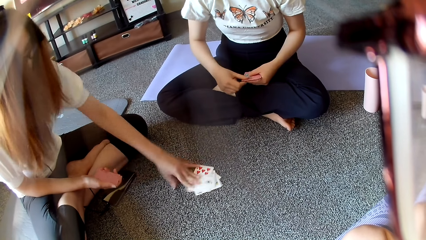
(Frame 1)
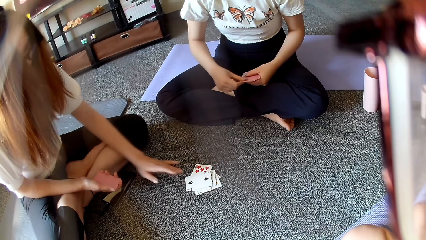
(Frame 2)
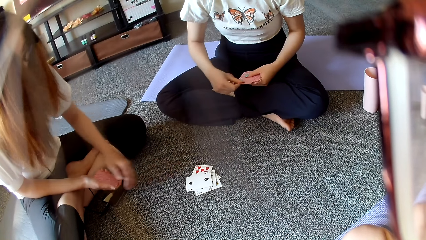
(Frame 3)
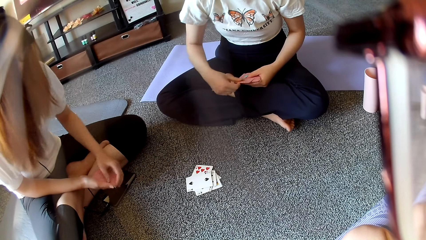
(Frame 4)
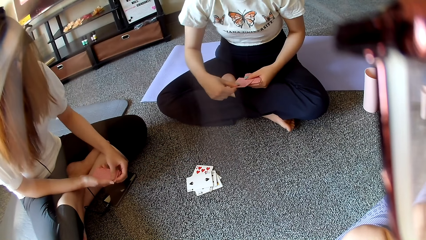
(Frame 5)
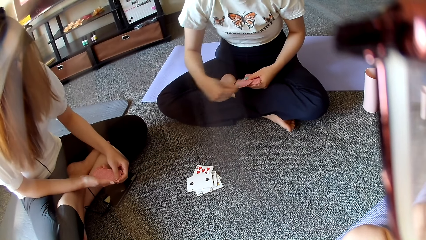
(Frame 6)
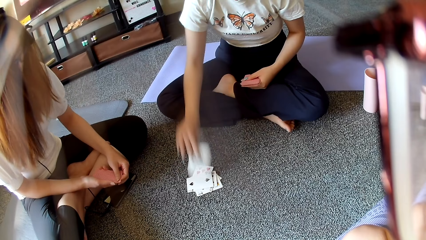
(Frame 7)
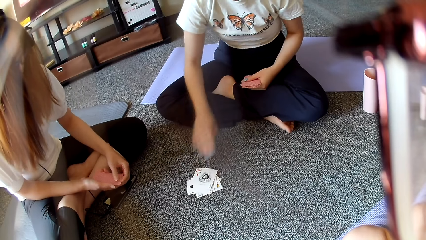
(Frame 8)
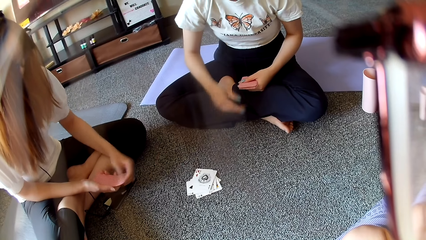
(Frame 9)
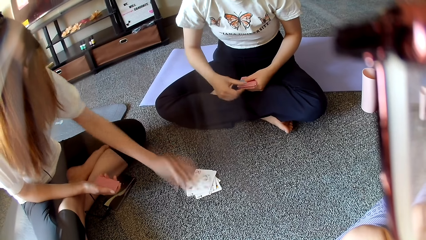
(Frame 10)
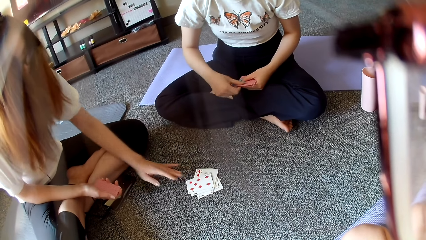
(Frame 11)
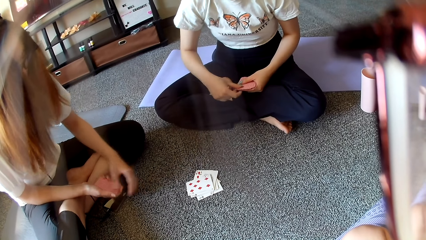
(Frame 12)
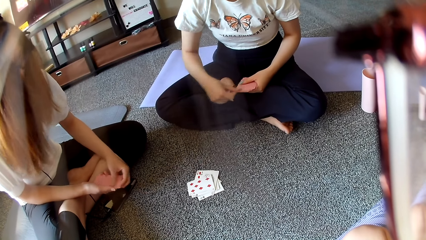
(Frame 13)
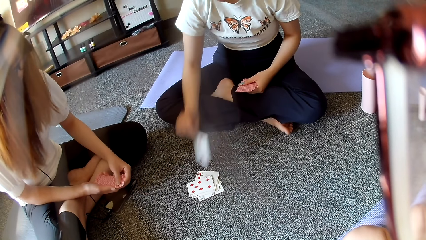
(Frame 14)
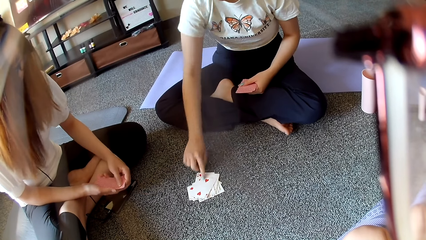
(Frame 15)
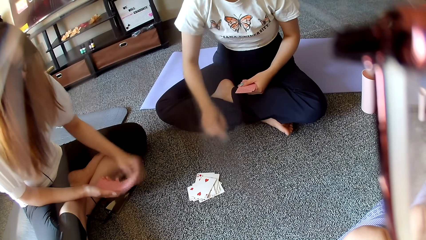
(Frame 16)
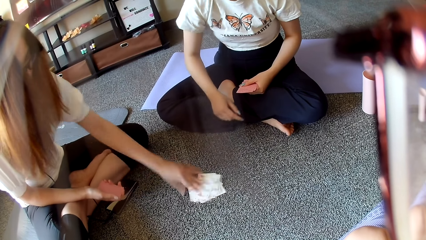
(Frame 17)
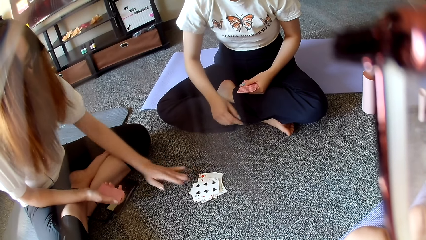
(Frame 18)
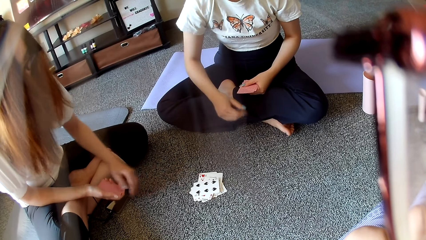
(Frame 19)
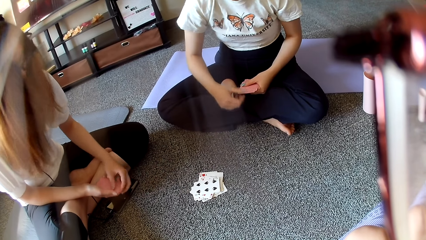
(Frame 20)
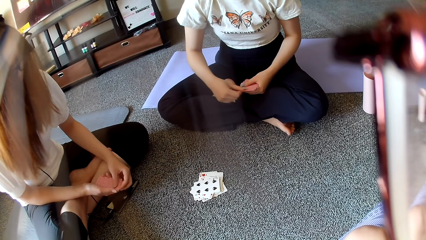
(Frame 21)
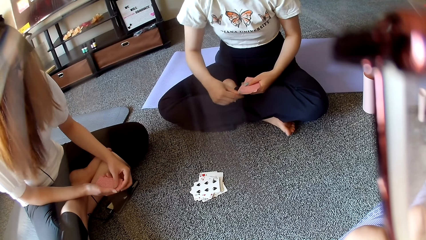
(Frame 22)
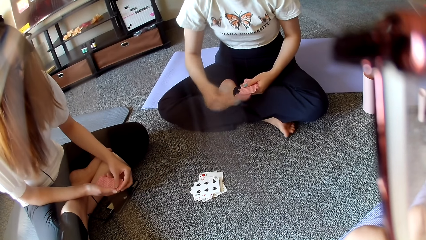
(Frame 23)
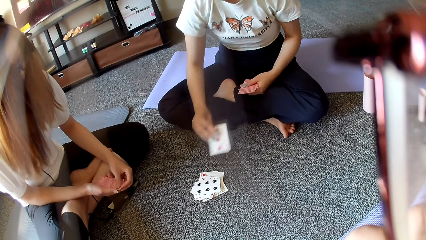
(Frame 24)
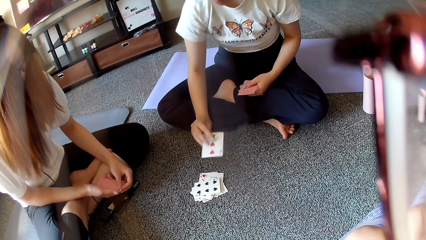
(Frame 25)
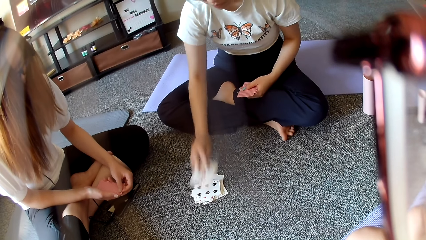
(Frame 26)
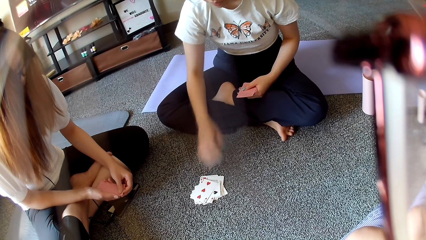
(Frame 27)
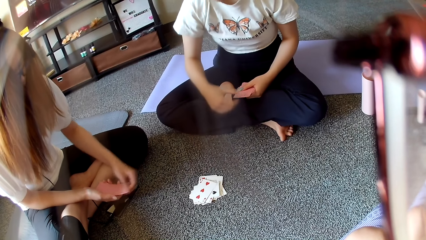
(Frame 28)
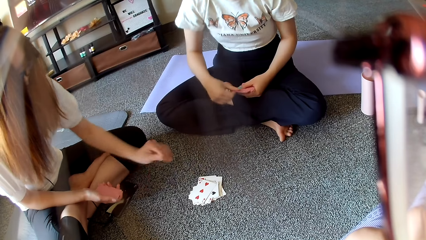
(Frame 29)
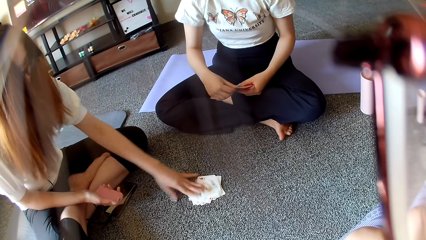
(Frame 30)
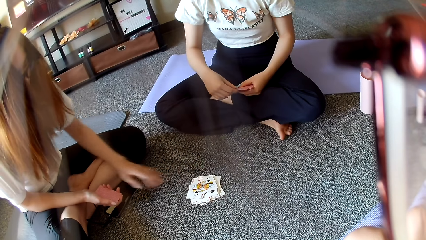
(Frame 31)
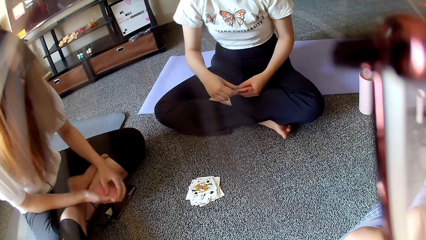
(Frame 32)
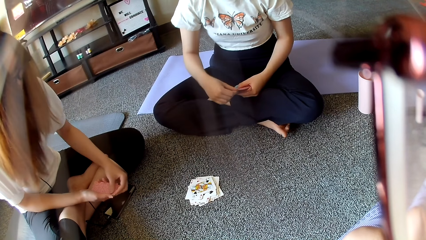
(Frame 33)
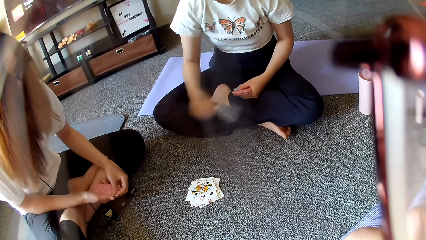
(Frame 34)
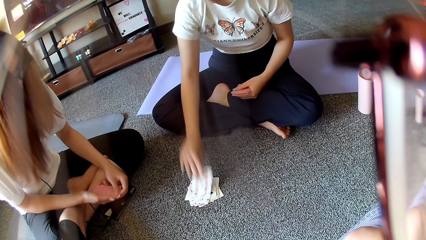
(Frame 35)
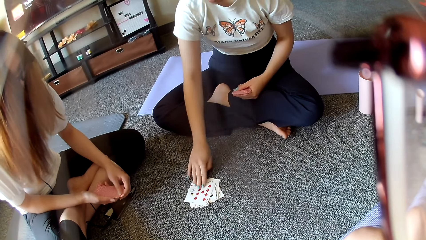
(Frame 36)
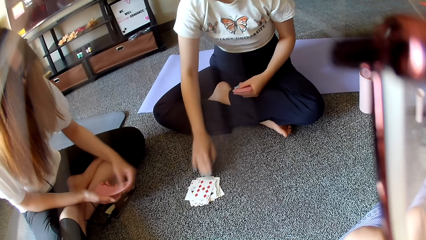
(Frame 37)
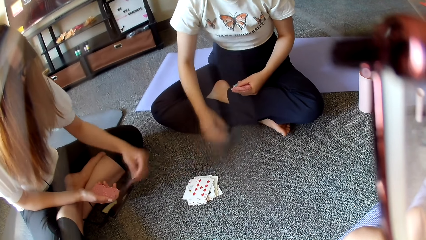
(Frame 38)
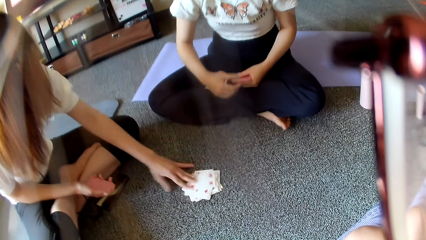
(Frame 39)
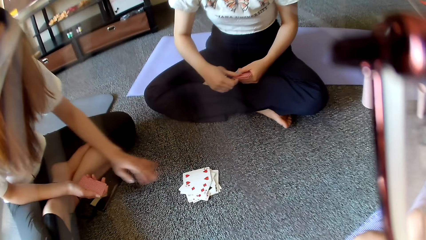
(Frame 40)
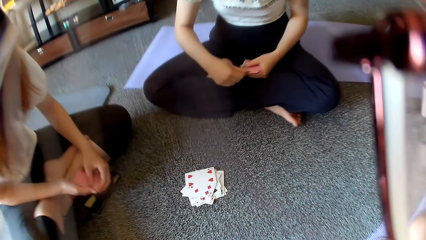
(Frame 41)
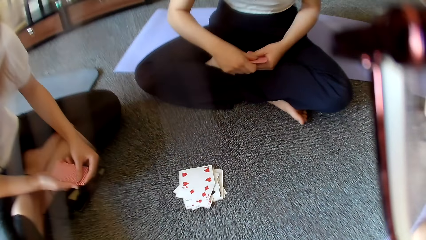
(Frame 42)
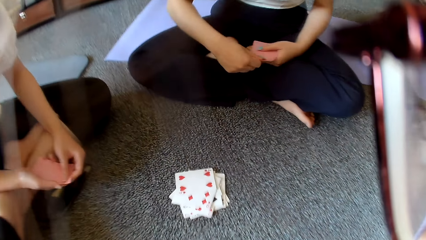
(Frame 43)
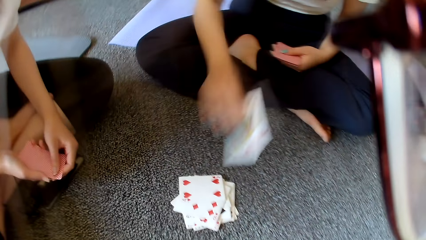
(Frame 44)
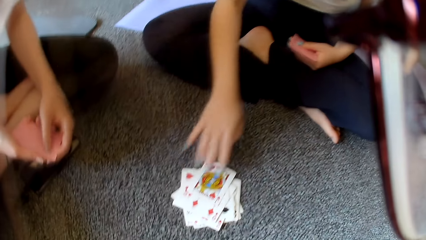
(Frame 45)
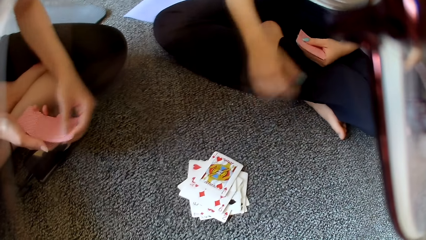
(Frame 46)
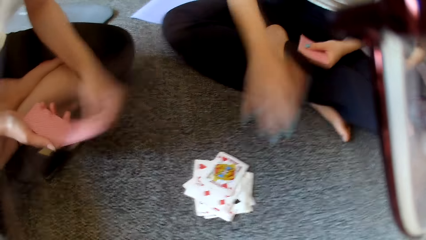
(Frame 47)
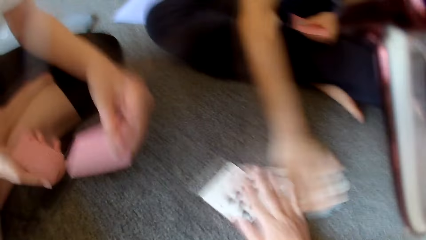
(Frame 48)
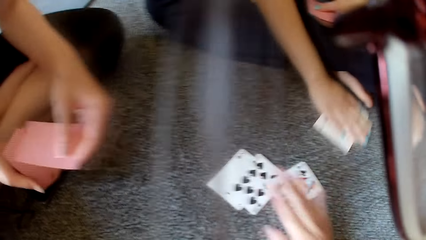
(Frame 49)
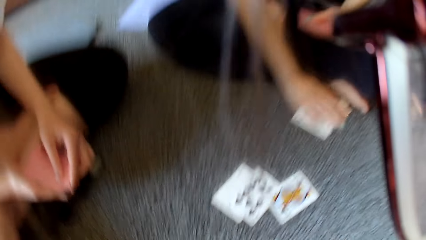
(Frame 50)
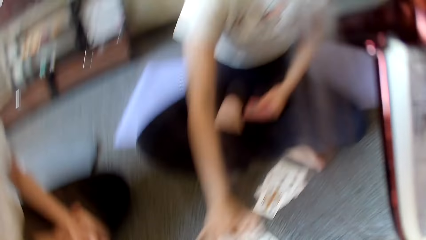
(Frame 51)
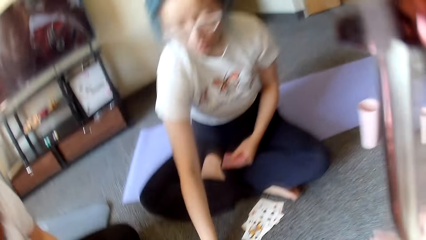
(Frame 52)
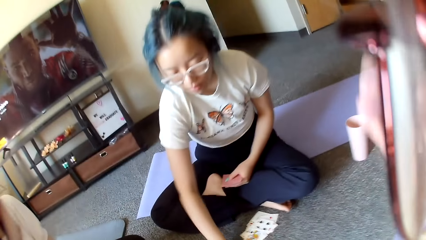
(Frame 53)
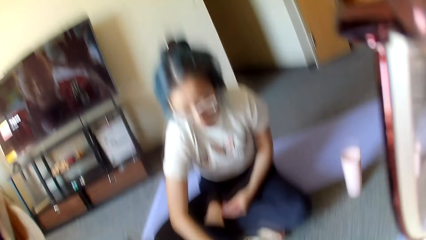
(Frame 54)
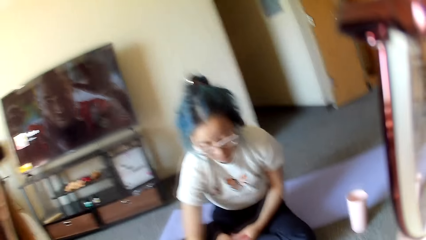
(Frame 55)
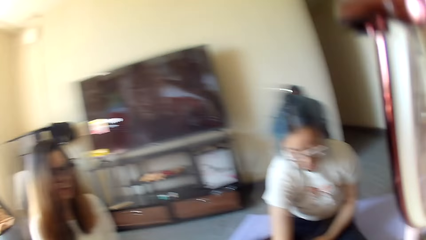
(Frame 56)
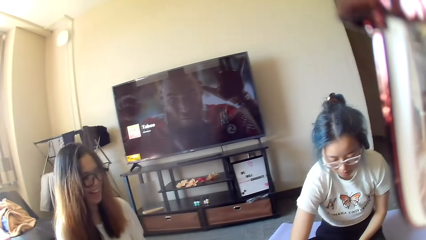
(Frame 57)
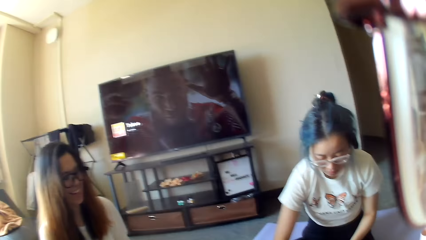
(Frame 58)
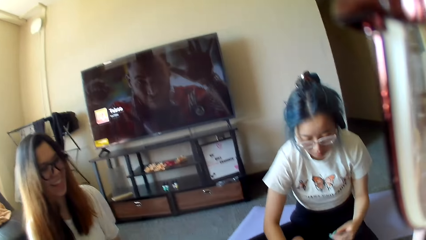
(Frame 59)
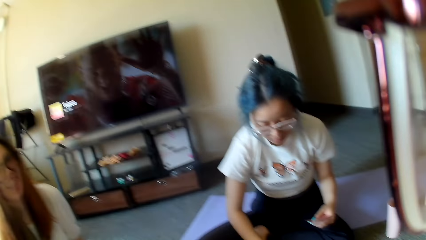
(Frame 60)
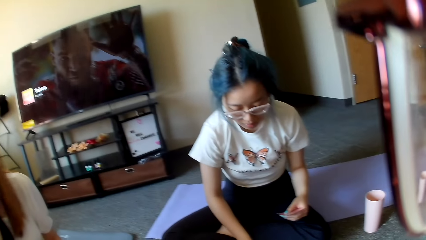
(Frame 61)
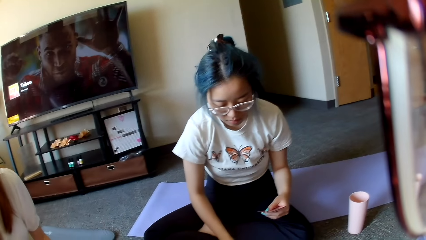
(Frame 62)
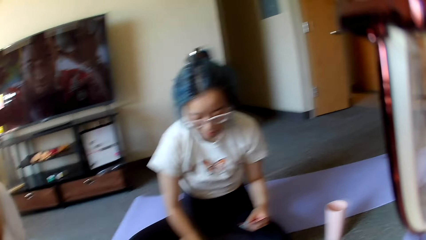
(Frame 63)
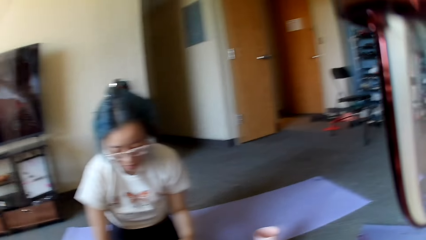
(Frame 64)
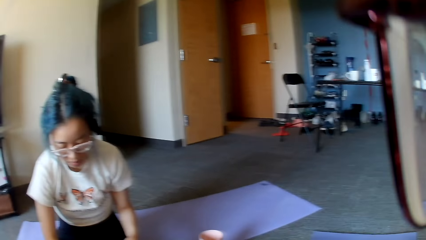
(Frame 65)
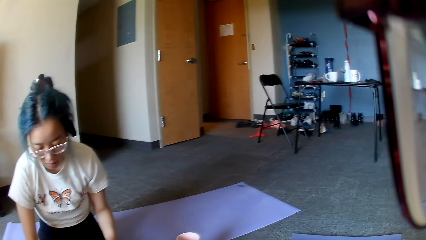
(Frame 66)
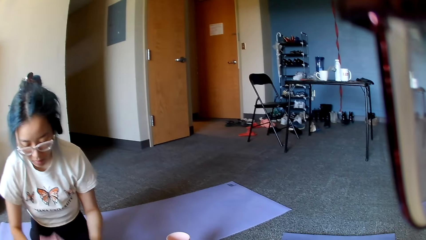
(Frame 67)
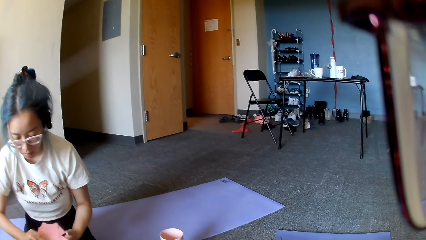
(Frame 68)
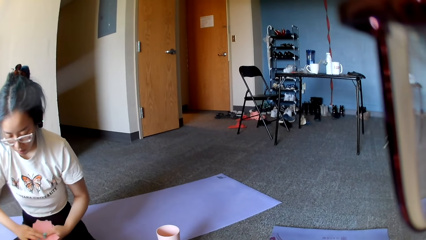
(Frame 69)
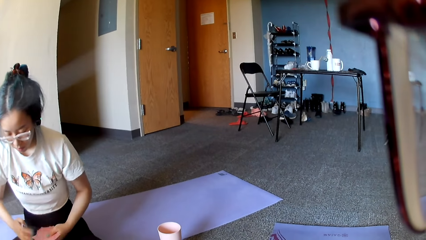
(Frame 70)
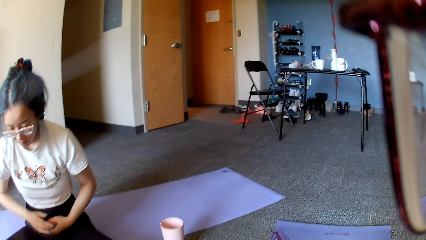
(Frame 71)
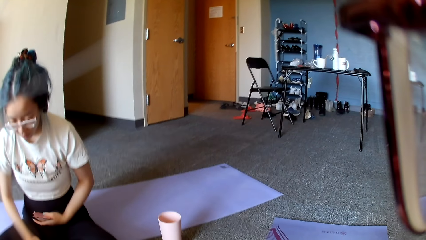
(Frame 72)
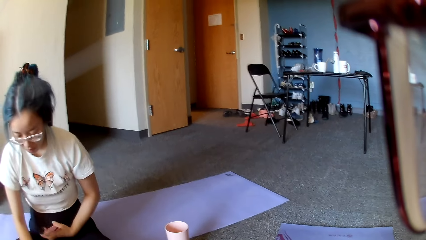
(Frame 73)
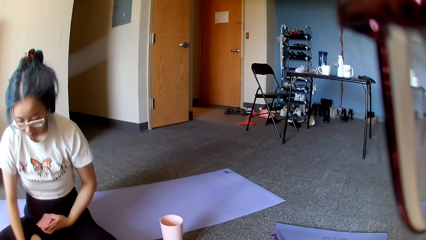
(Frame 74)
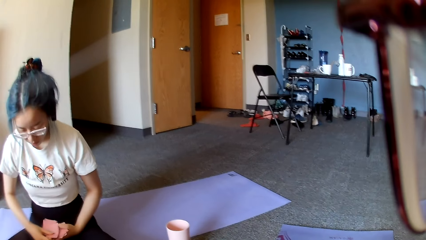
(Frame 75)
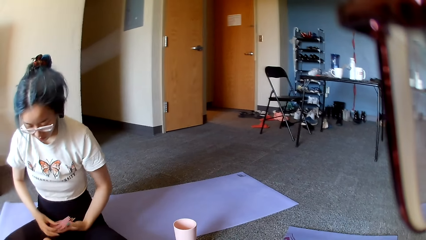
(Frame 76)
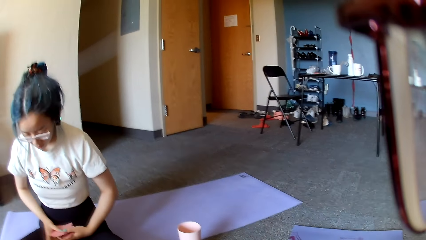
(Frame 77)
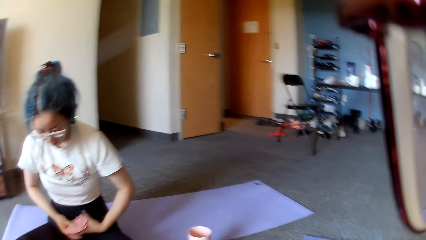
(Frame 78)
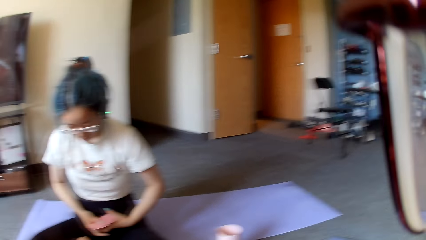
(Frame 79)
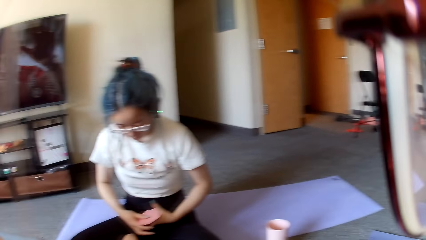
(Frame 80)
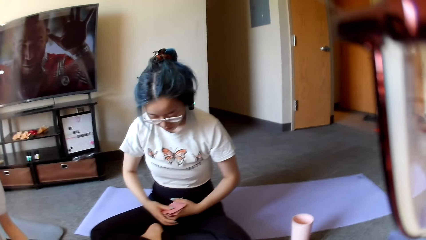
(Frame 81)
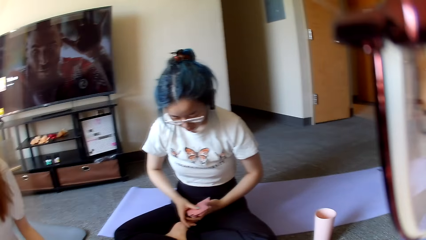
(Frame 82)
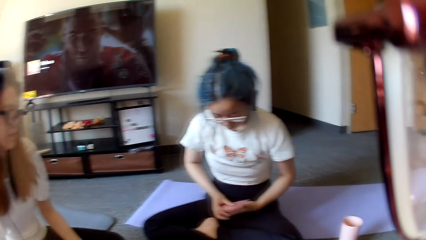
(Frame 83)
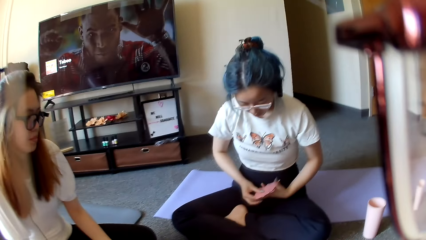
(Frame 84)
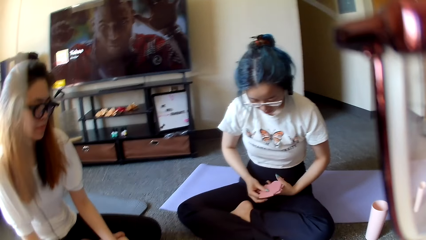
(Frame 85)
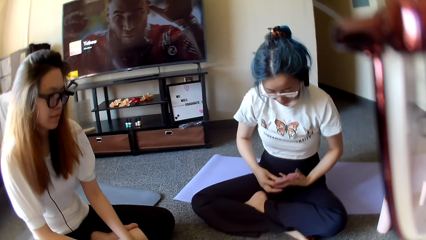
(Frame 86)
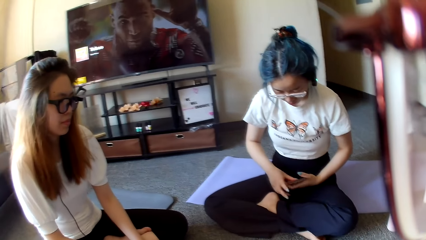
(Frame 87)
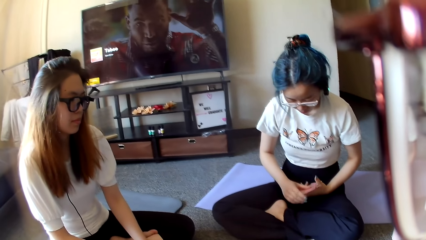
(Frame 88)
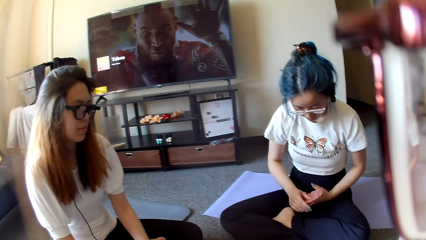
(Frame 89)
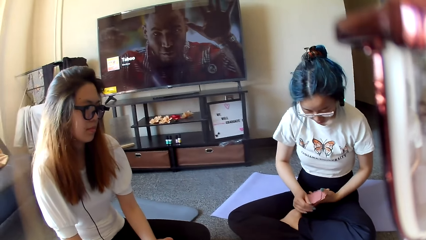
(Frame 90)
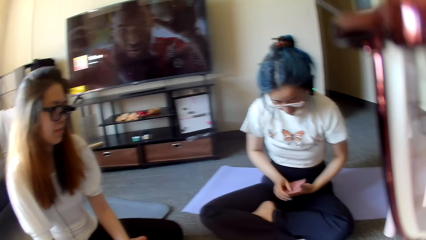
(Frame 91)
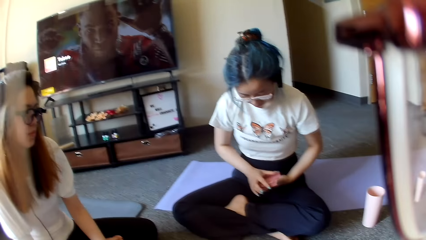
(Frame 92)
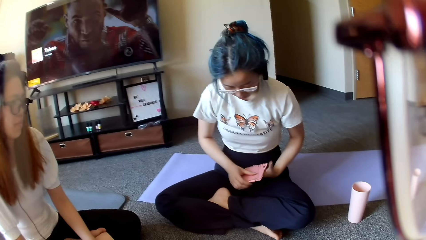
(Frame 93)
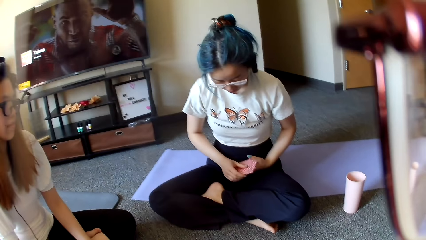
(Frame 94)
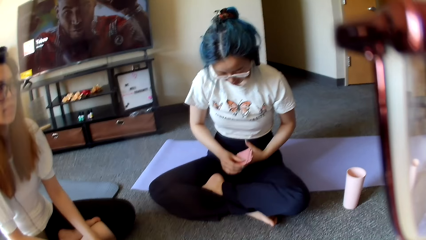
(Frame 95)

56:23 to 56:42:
A woman places a card on the floor. Another woman places a card on the floor. The first woman places a card on the floor. The other woman places a card on the floor. The first woman places a card on the floor. The other woman places a card on the floor. The first woman places a card on the floor. The other woman places a card on the floor. The first woman places a card on the floor. The camera wearer plays poker. The first woman taps on the floor. The camera wearer taps on the floor. The first woman grabs the cards. The camera wearer looks around. The first woman collects the card.
